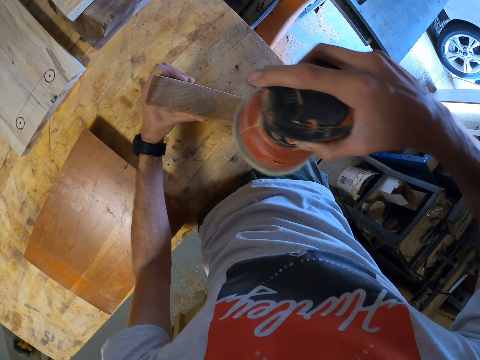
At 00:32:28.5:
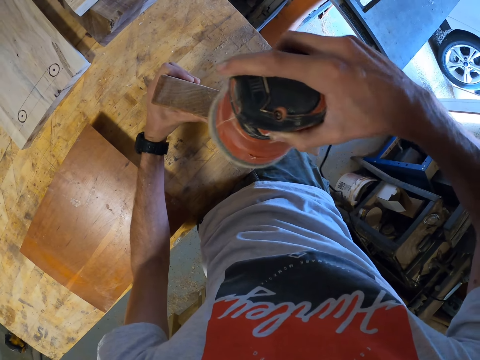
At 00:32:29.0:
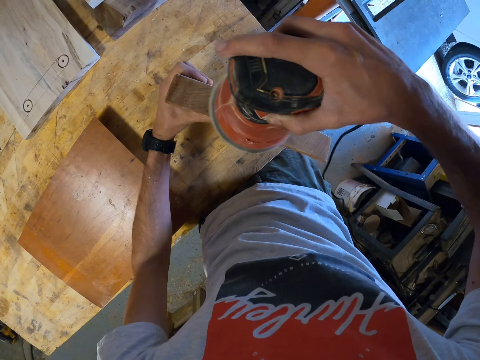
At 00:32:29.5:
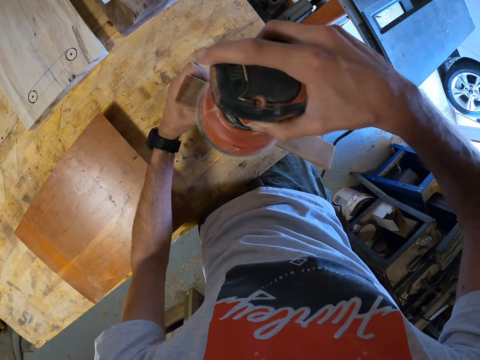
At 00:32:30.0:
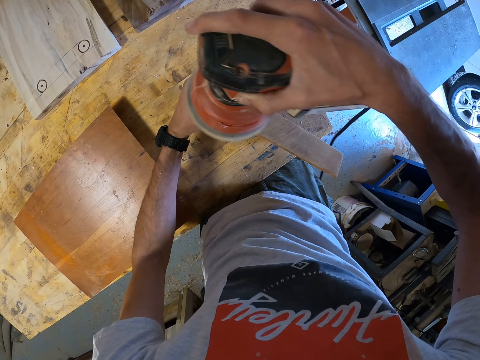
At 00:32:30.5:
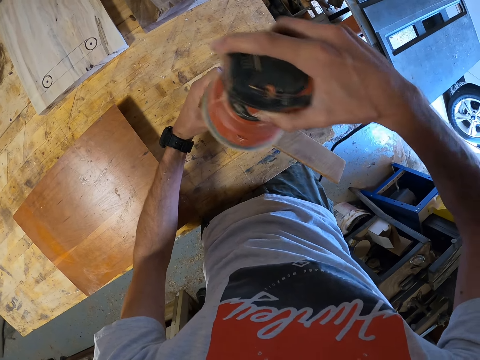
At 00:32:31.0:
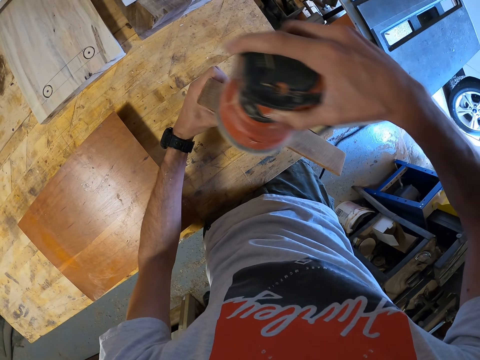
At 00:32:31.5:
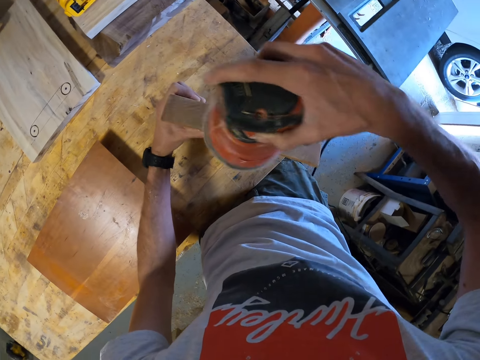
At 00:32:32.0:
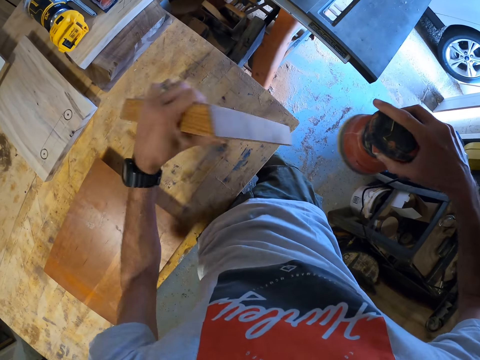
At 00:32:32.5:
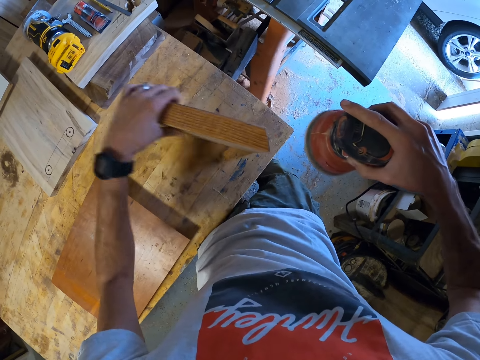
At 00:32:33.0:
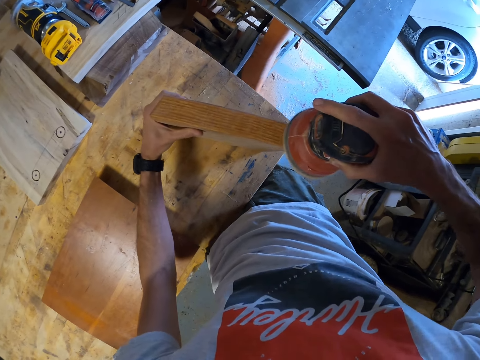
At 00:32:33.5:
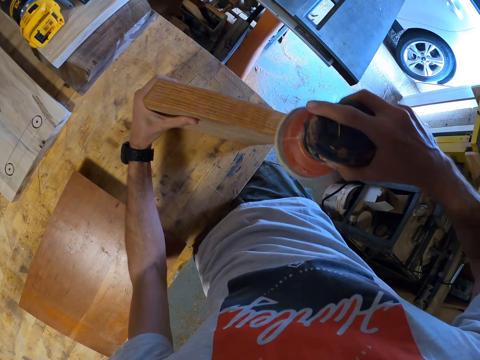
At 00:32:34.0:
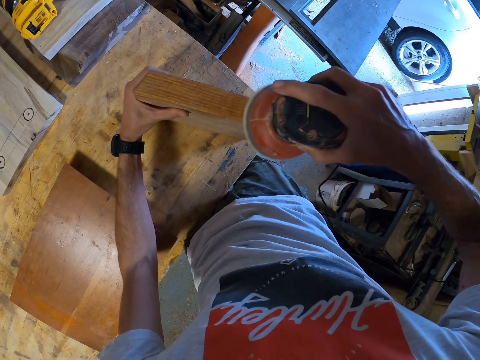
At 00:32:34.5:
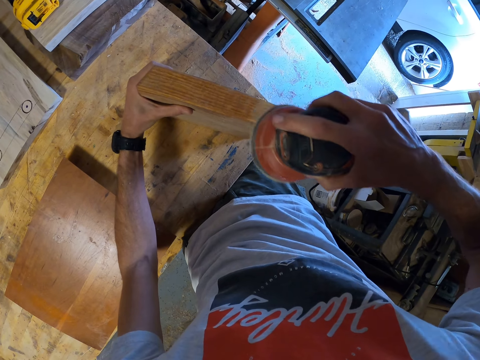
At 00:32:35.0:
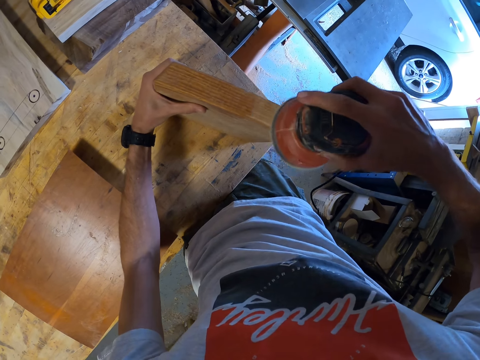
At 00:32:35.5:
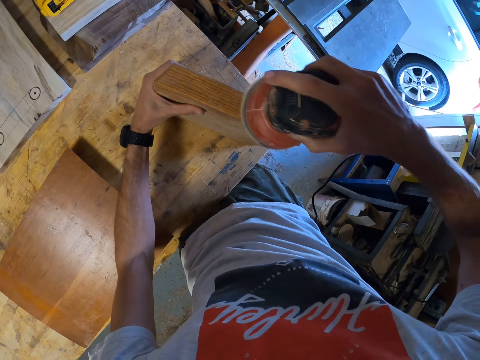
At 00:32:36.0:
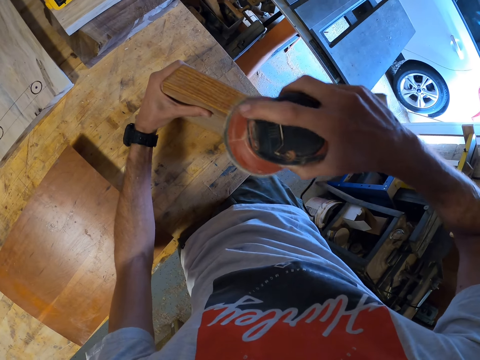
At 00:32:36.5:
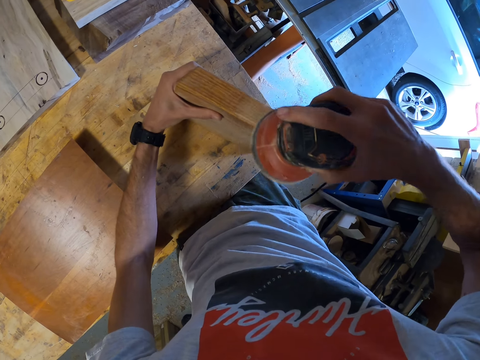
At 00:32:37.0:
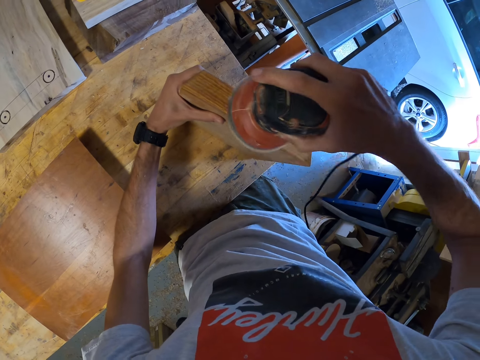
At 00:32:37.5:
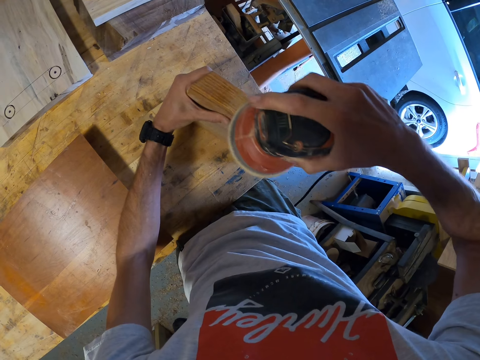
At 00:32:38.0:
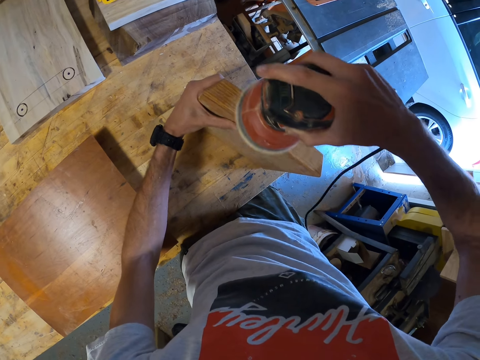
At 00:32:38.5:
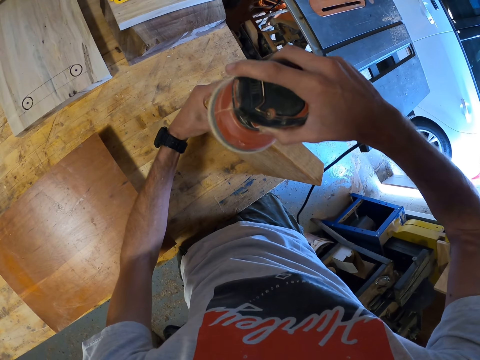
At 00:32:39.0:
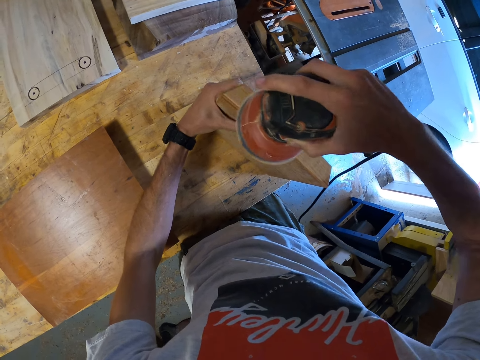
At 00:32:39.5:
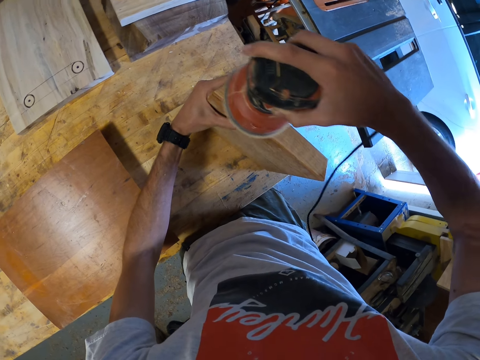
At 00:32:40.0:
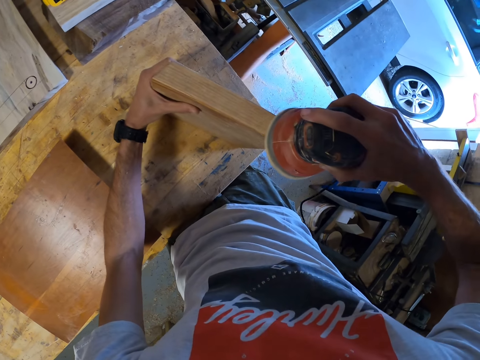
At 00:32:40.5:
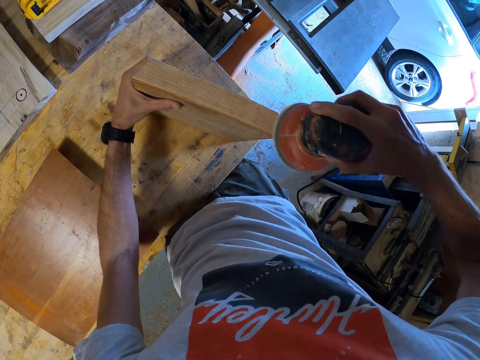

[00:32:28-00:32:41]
The camera wearer turns the wood plank onto another side with his left hand. He sands the side with the face up with the electric planer.

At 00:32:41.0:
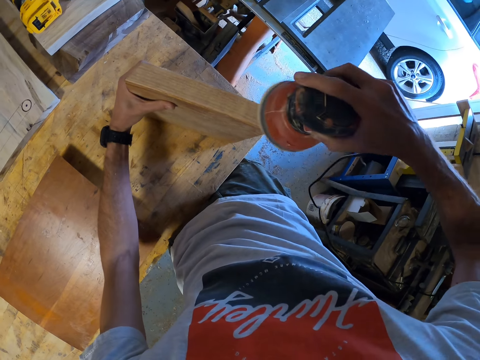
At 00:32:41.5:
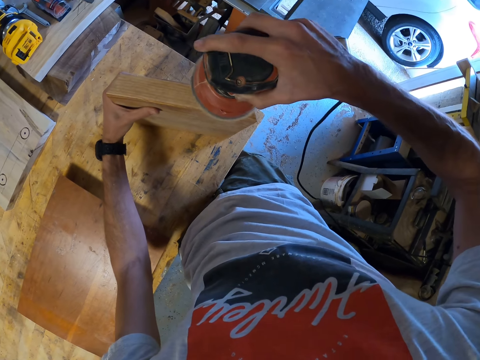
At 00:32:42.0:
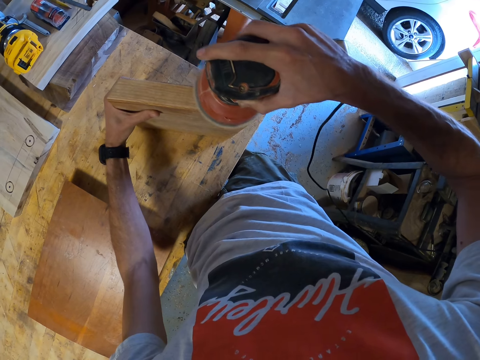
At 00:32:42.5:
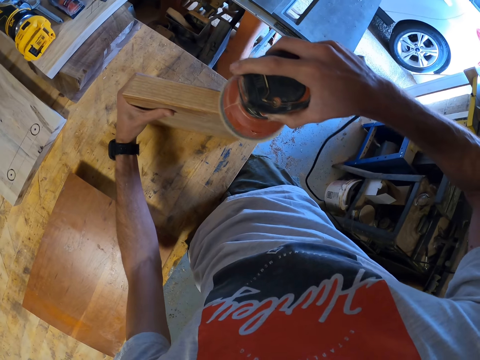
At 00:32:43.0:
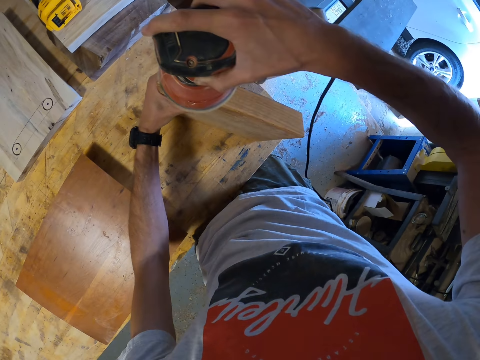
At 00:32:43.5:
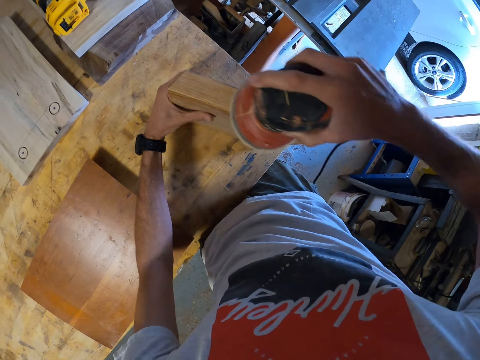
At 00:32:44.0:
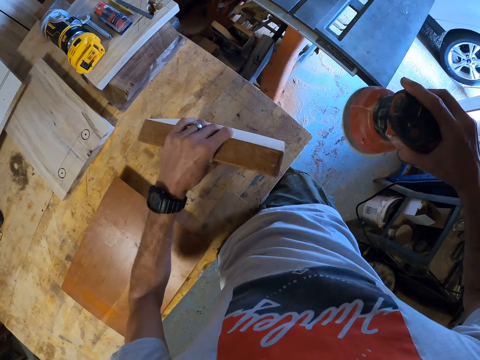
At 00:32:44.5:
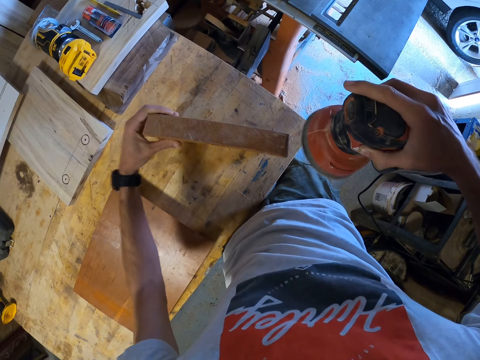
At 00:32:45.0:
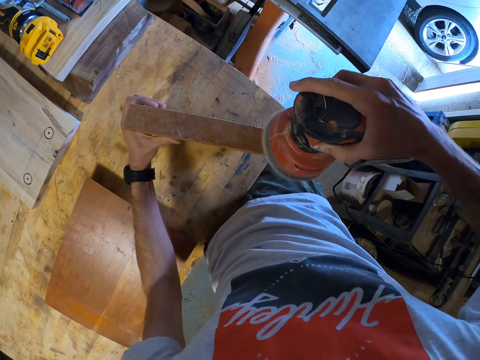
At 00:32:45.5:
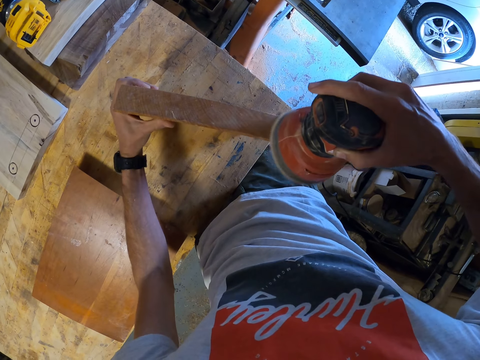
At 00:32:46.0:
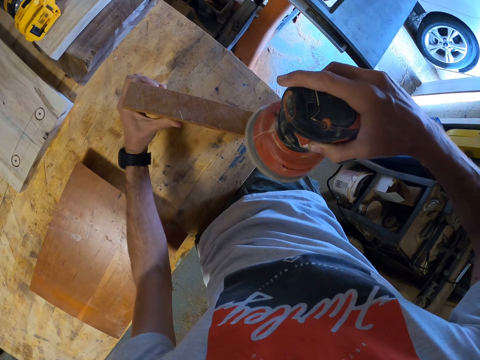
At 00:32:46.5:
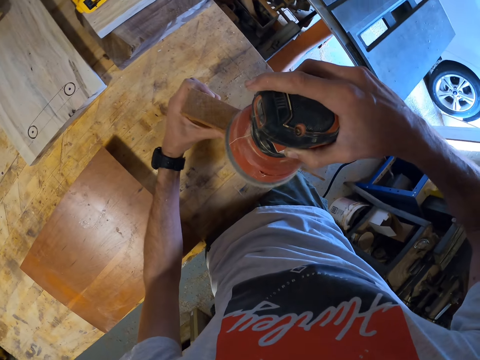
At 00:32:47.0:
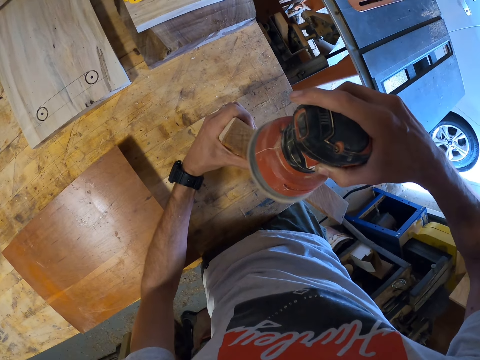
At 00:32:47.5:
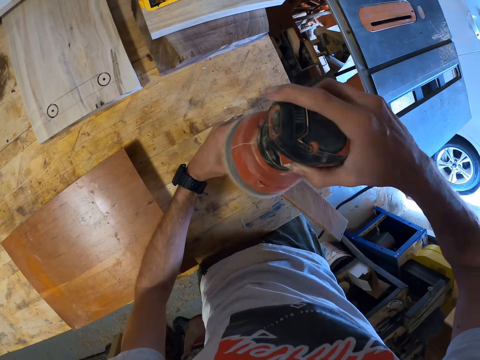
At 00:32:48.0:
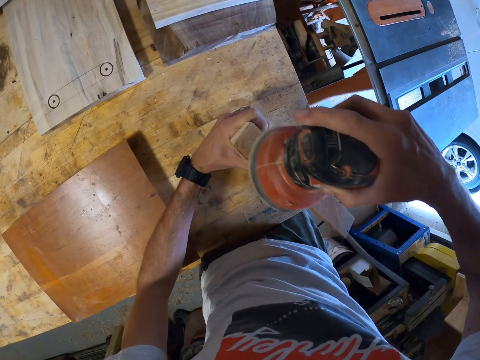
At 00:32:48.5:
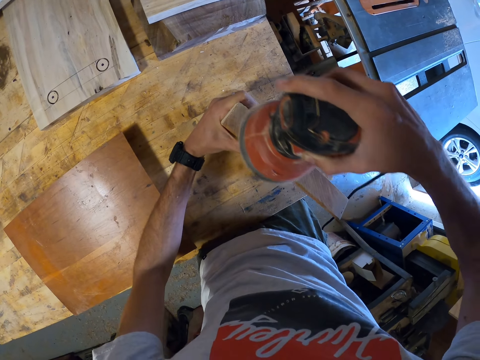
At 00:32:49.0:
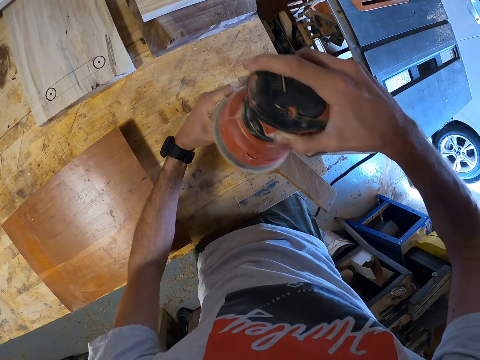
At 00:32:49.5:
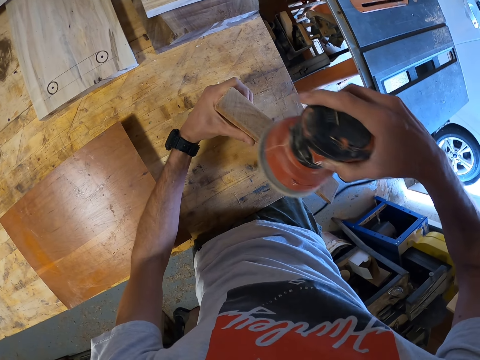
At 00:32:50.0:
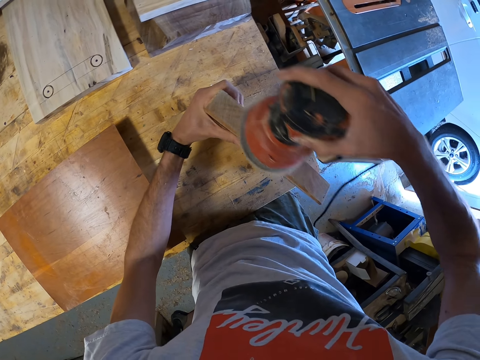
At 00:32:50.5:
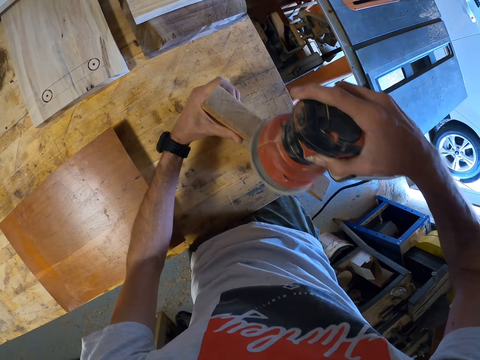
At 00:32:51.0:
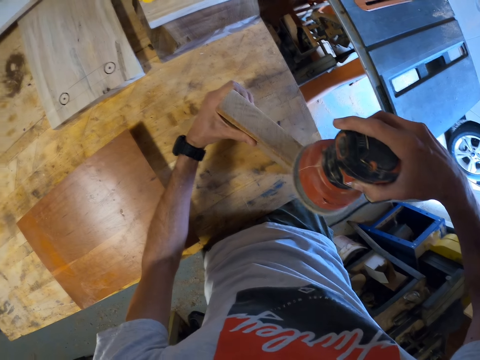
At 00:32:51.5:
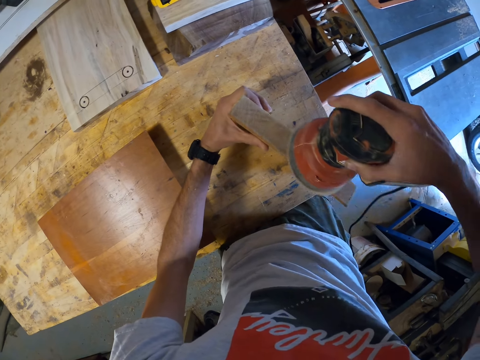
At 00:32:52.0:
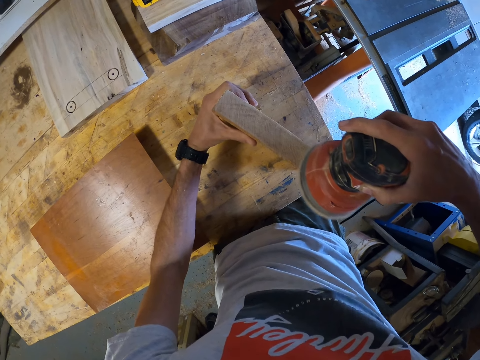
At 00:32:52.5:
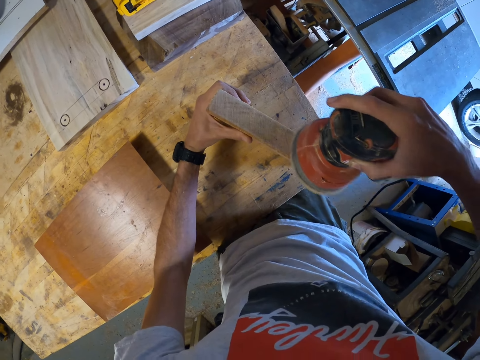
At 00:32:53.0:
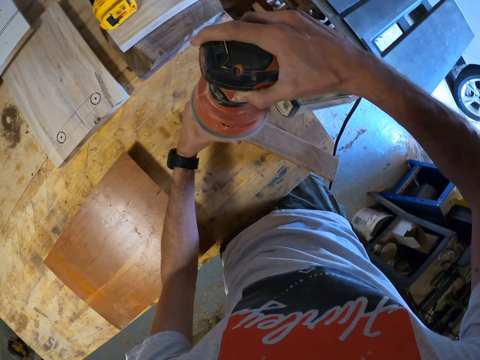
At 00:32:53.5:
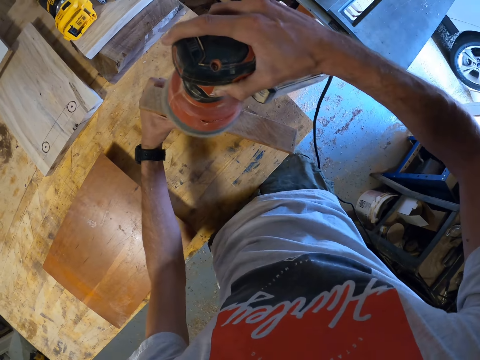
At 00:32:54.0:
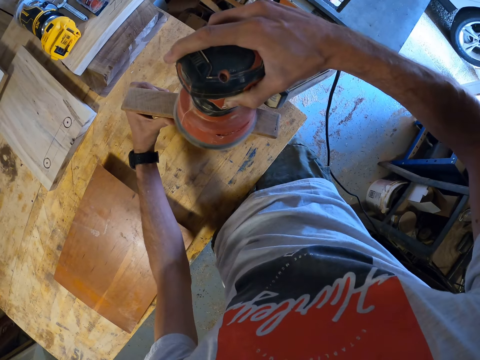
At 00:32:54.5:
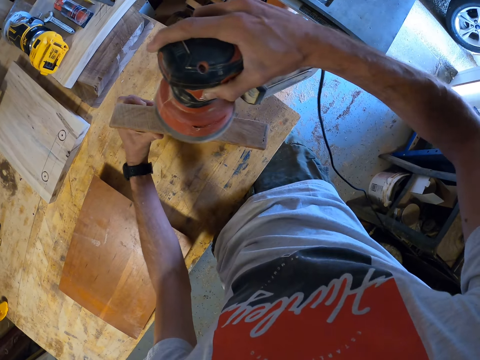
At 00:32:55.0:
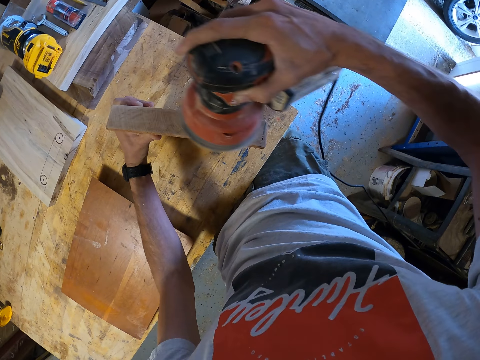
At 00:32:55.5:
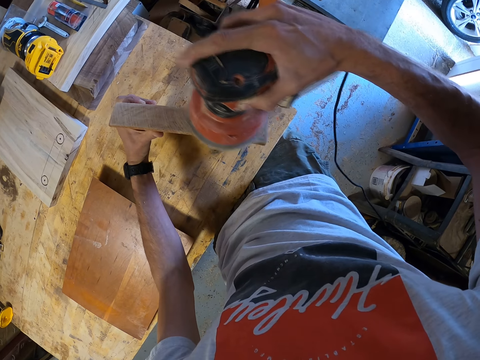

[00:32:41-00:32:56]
The camera wearer turns the wood plank onto another side with his left hand. He sands the side with the face up with the electric planer.
